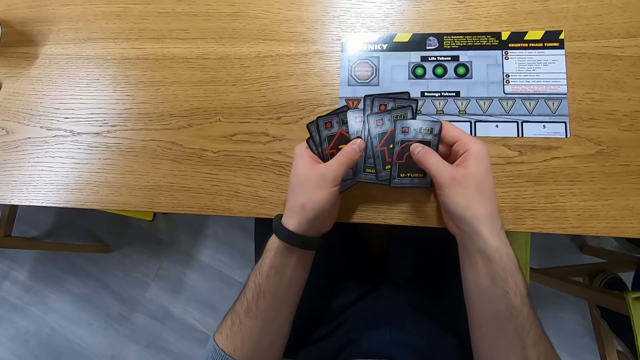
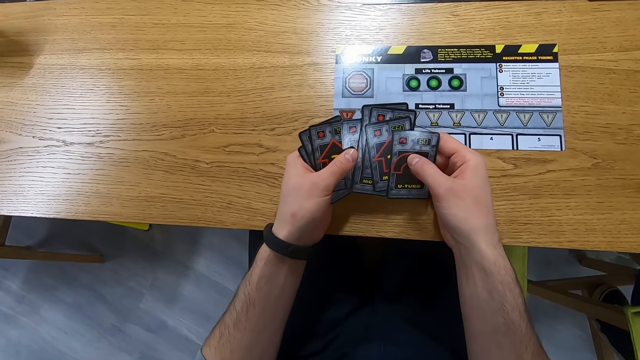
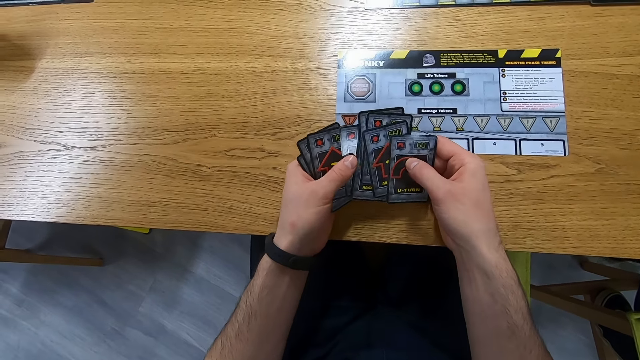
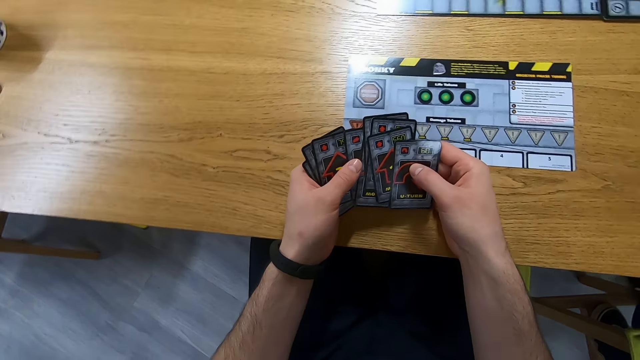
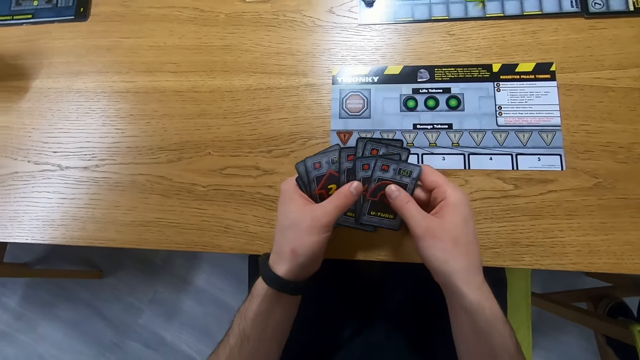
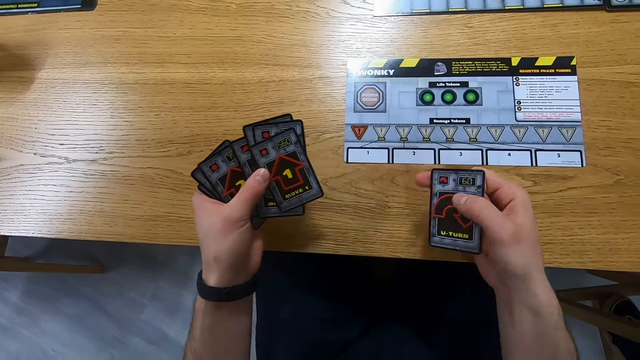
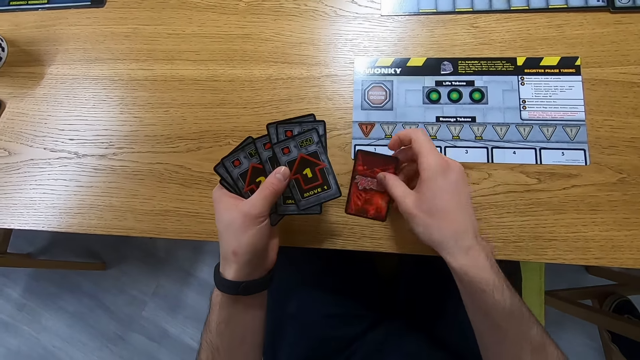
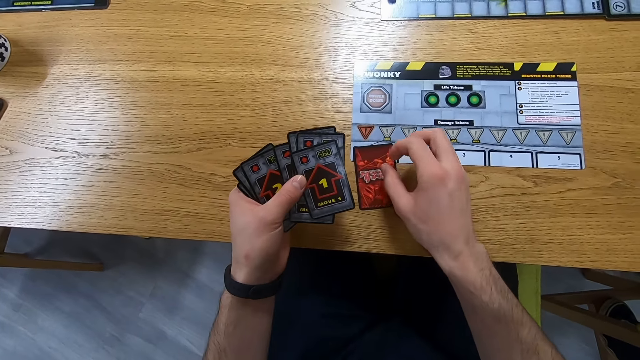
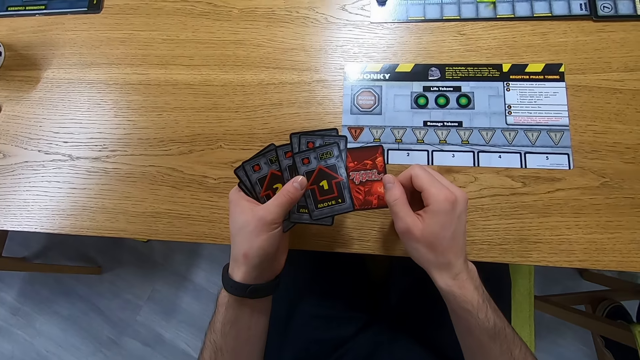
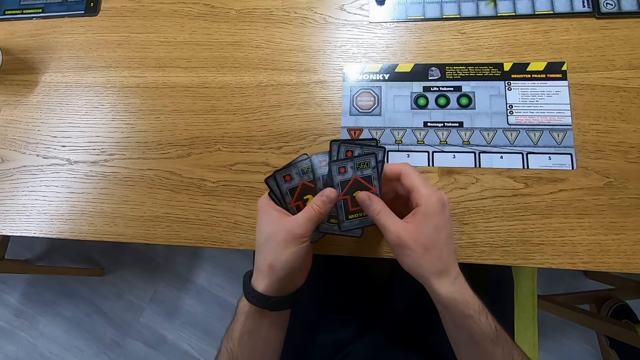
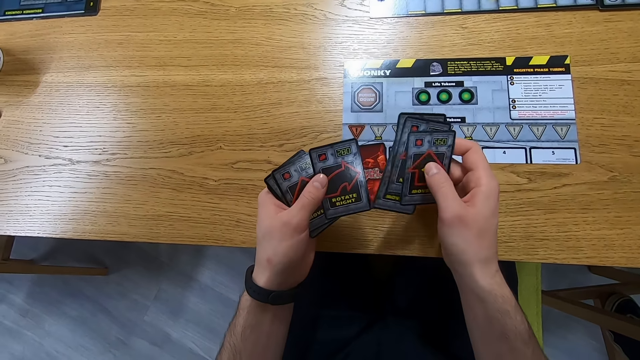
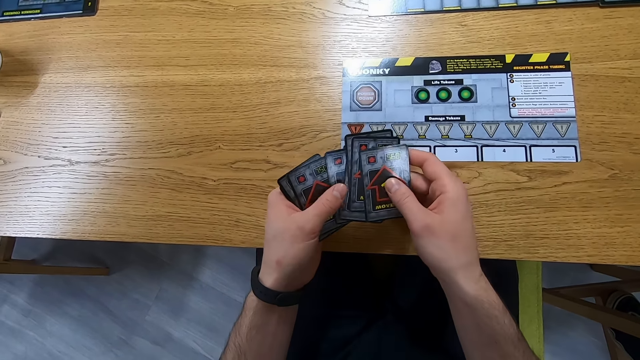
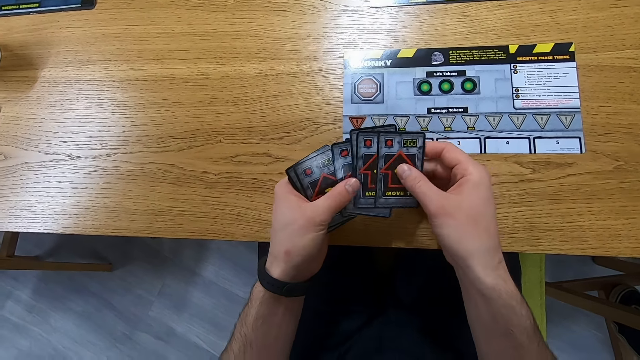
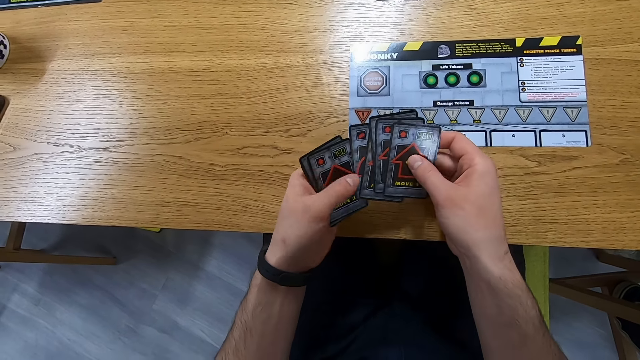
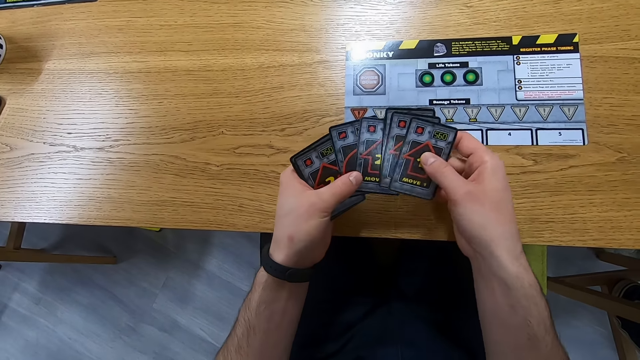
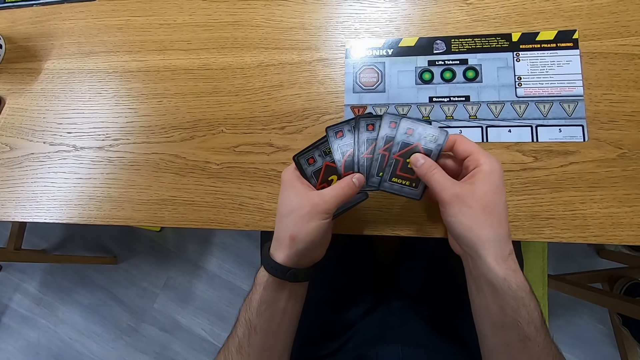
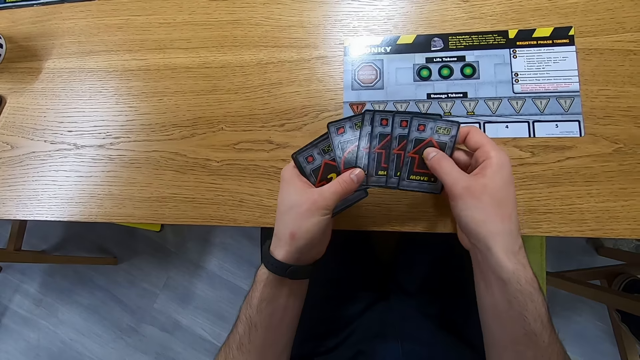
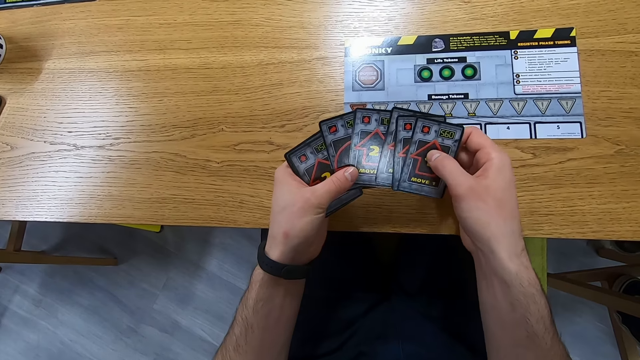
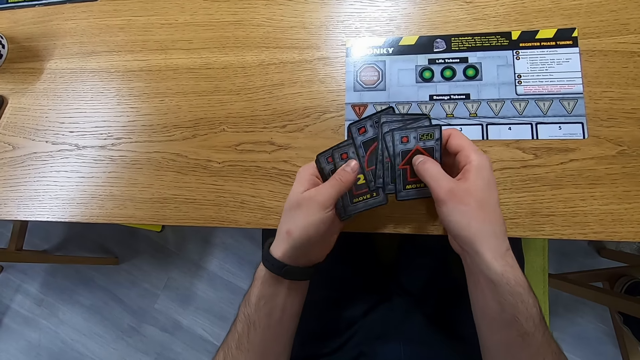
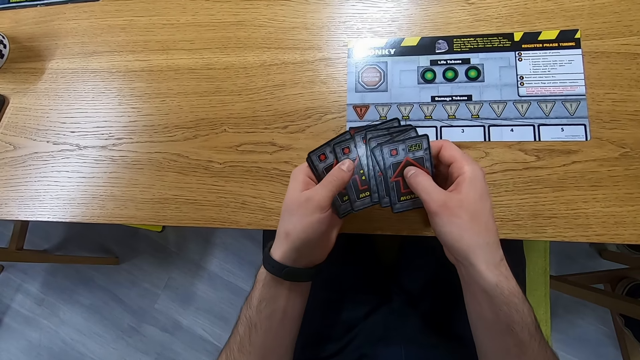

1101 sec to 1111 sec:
The camera wearer places the cards on the table. They look at the cards, lift the cards, and reshuffle the cards.

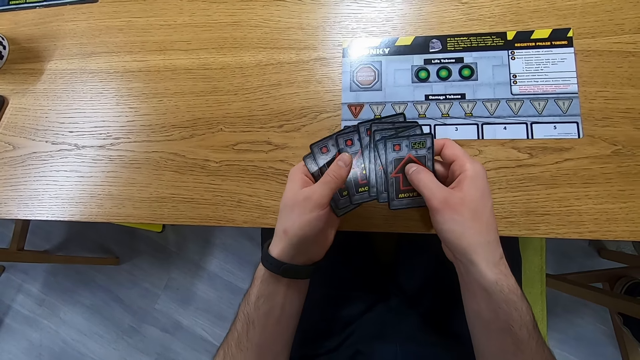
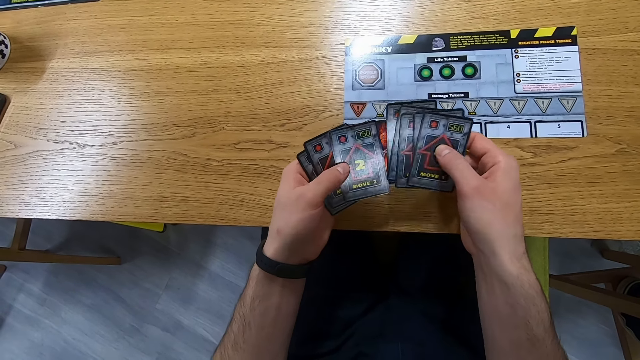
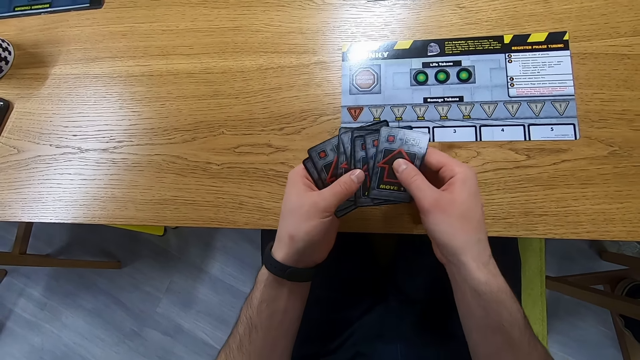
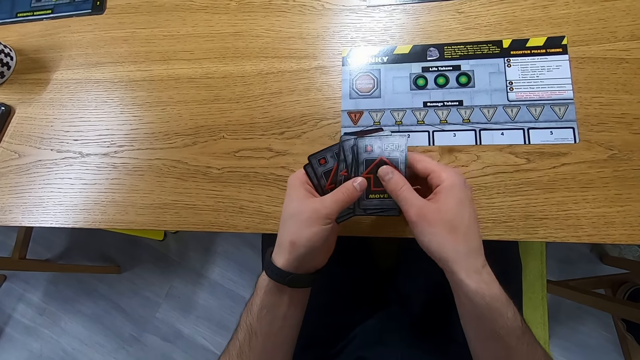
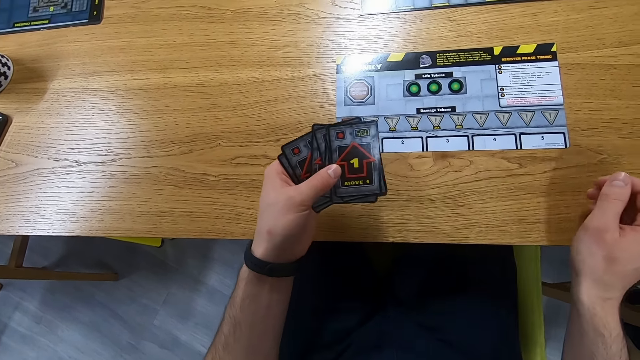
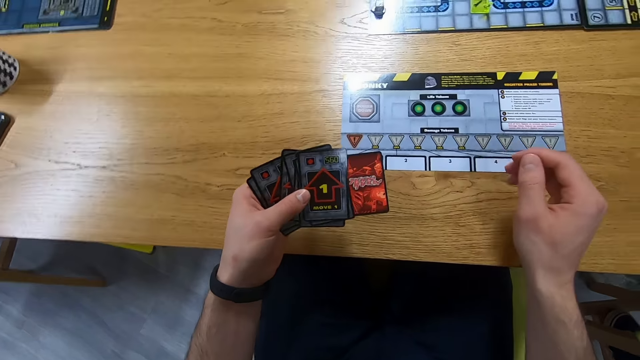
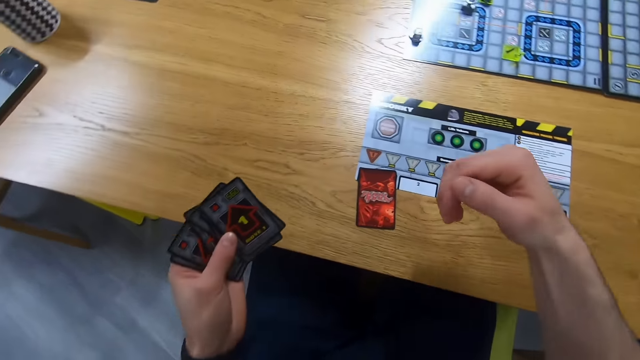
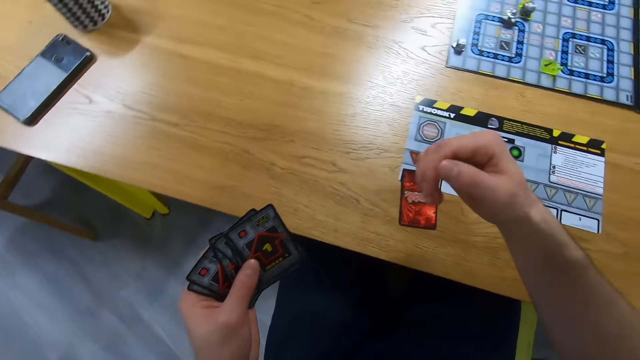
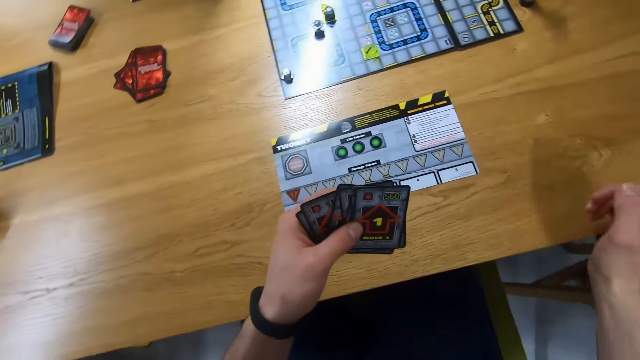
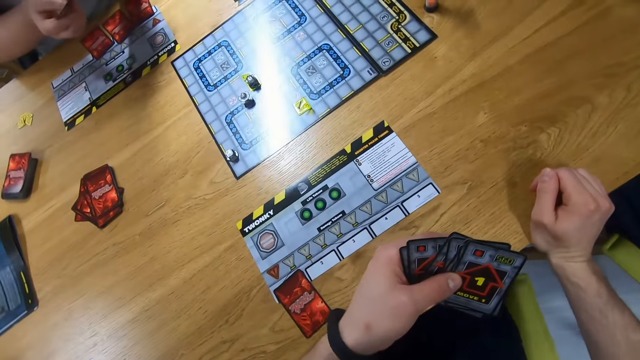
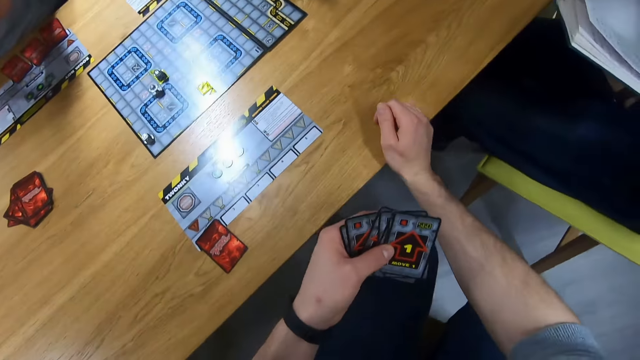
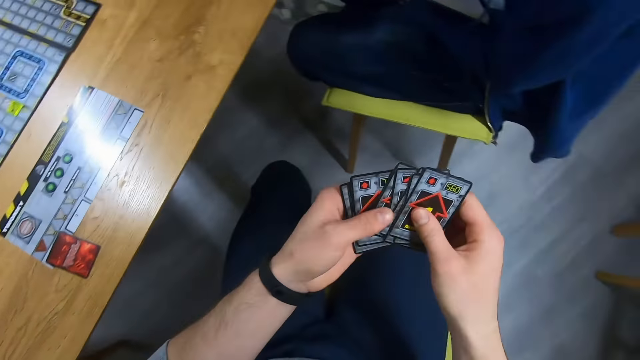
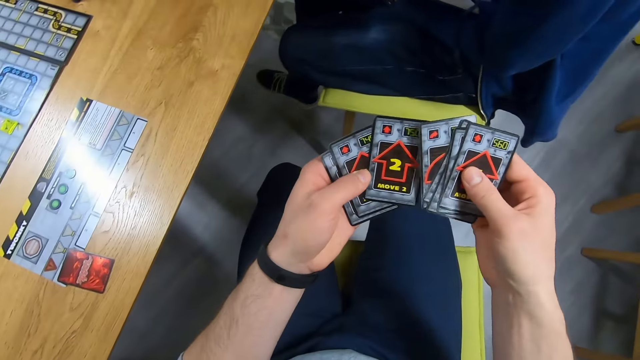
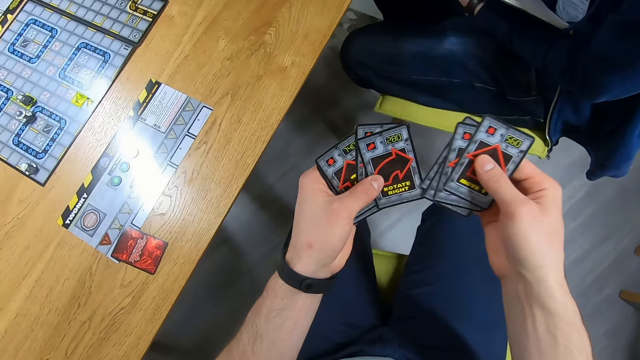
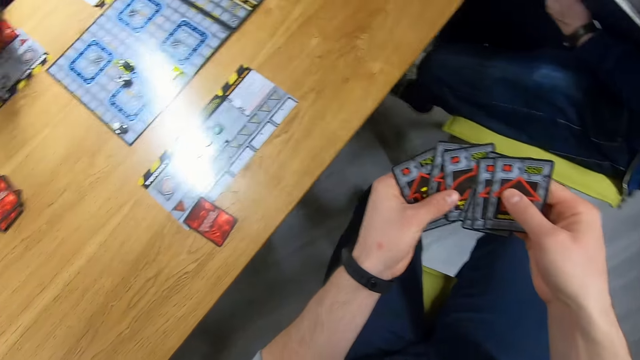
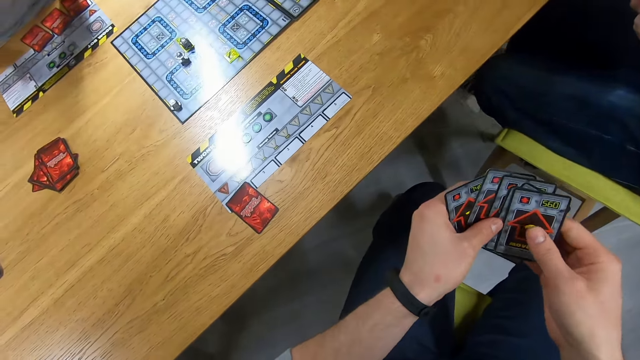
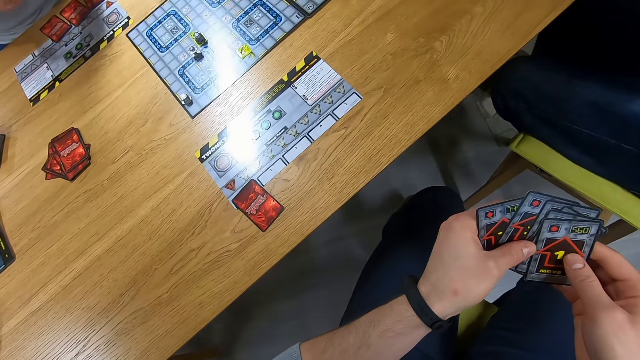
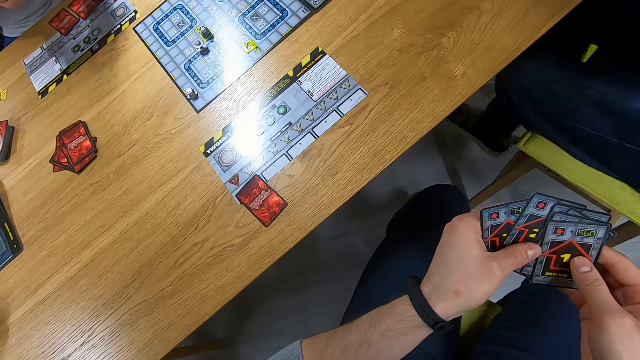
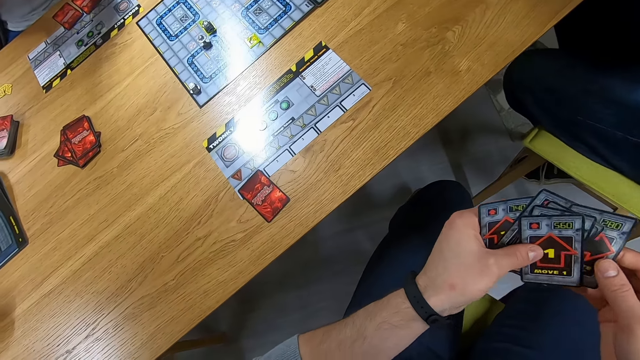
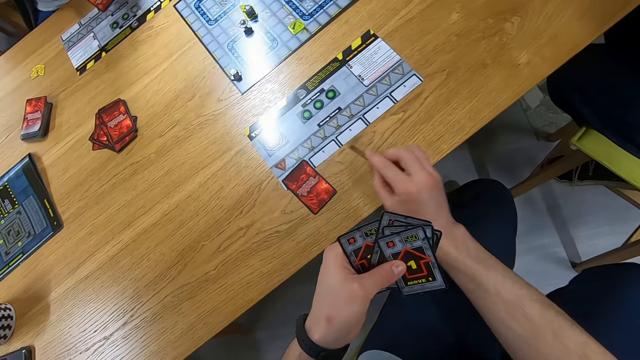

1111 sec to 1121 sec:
The camera wearer looks around. They swing on the seat. They turn around. A person arranges cards in the hand. Another person sits near the camera wearer. A man swings the foot. The camera wearer arranges the cards. They play a card. They pick a card.
